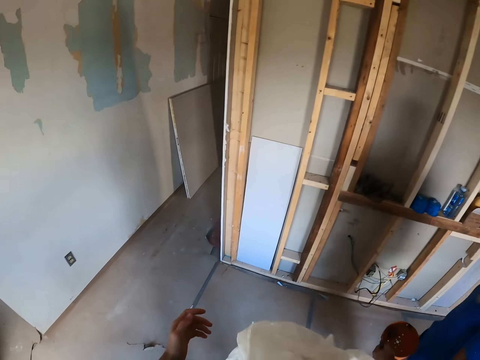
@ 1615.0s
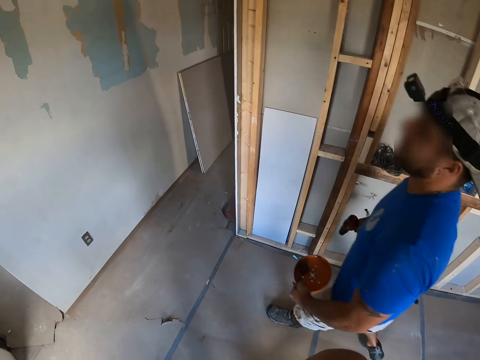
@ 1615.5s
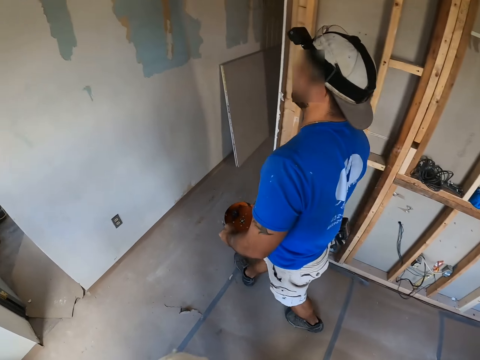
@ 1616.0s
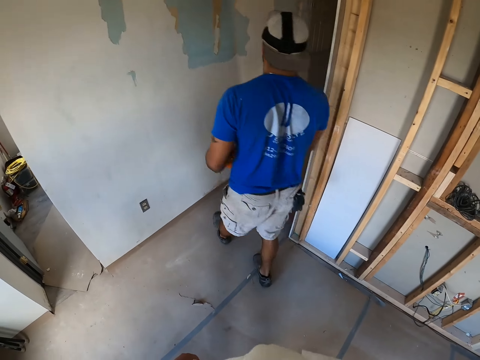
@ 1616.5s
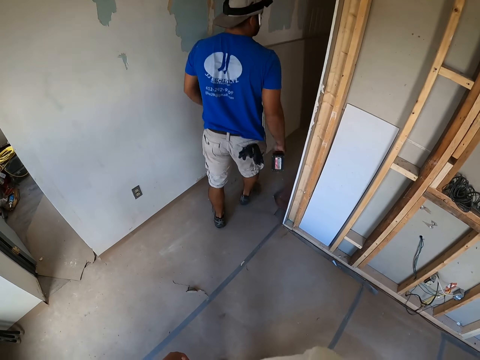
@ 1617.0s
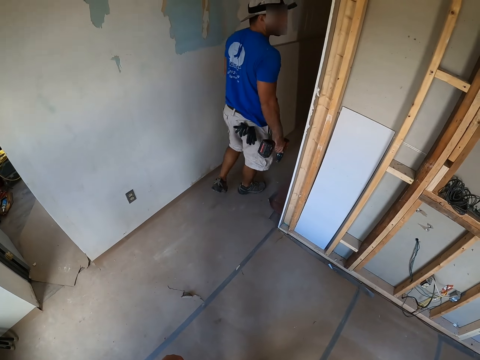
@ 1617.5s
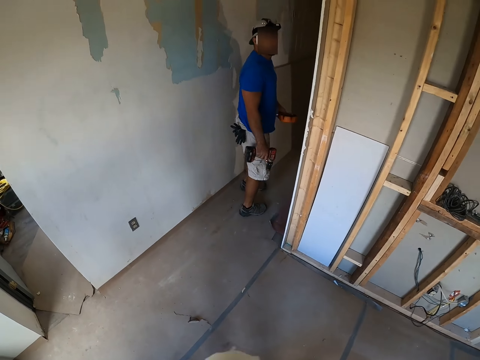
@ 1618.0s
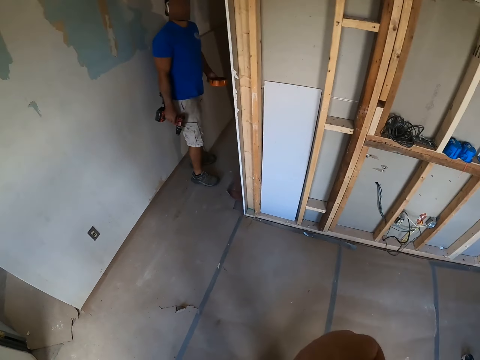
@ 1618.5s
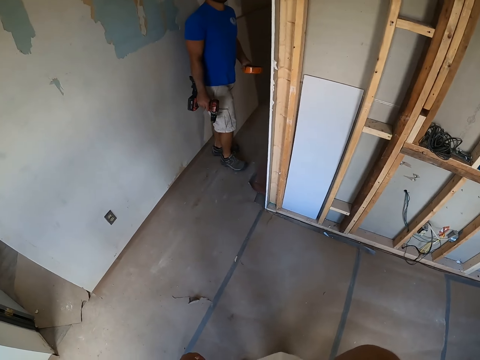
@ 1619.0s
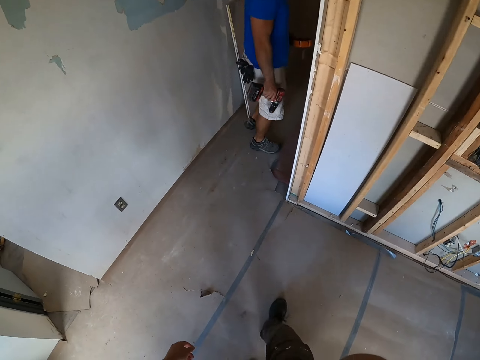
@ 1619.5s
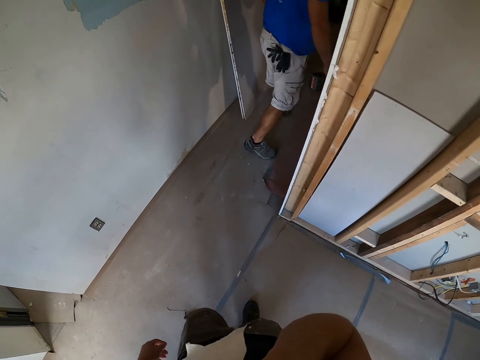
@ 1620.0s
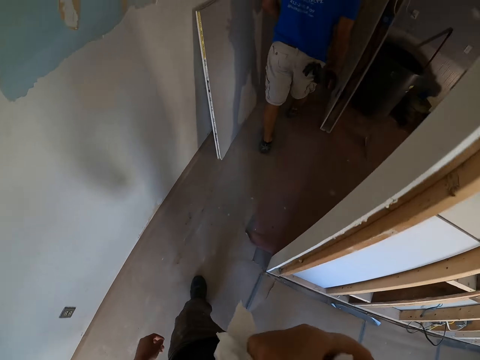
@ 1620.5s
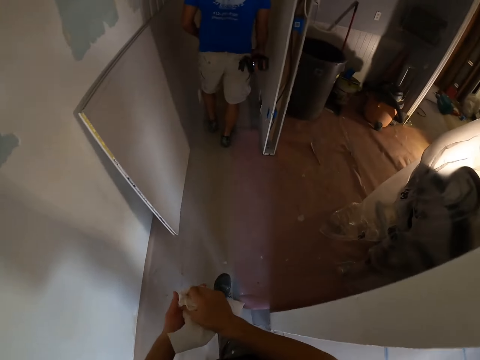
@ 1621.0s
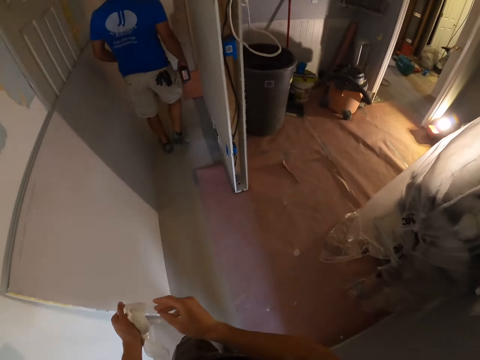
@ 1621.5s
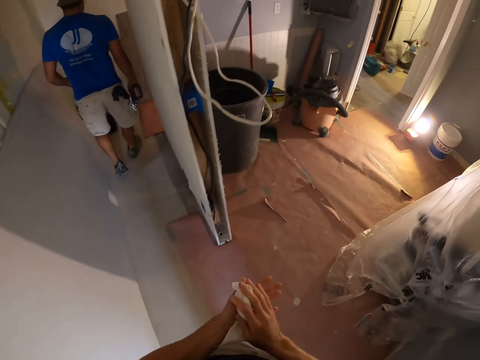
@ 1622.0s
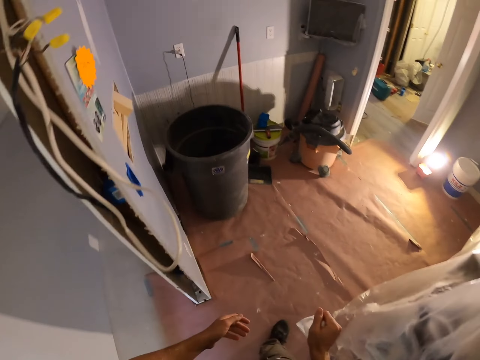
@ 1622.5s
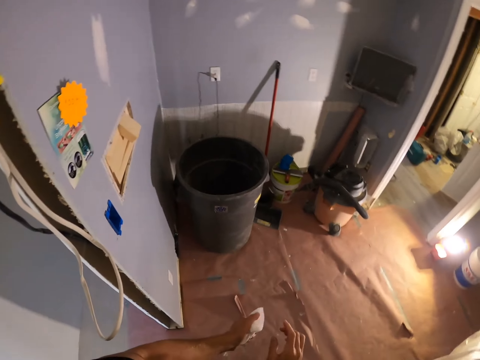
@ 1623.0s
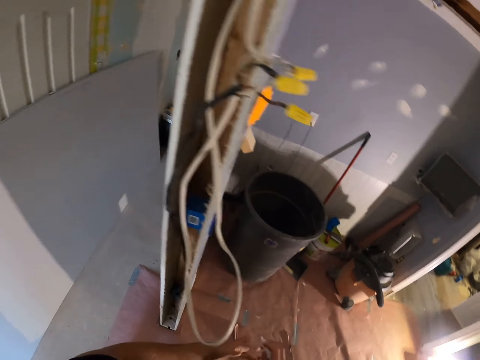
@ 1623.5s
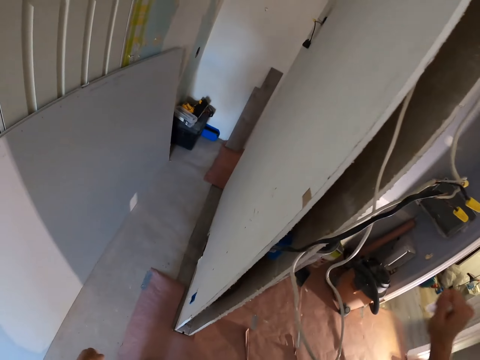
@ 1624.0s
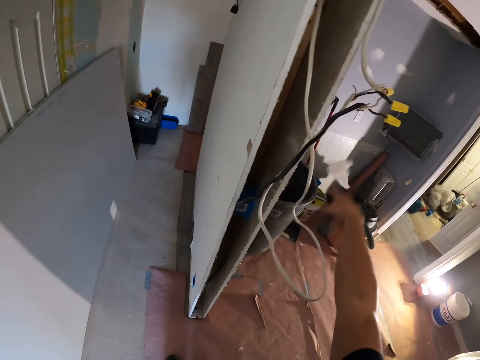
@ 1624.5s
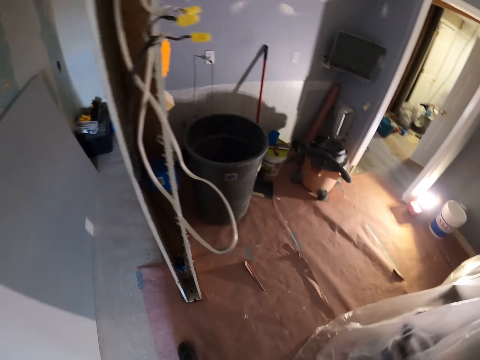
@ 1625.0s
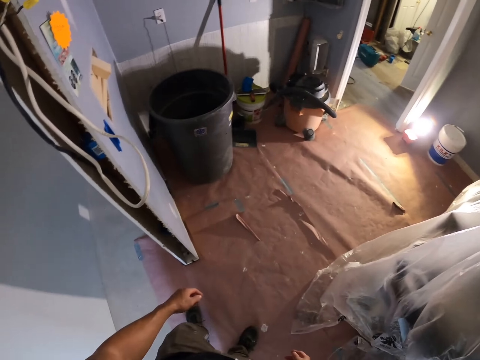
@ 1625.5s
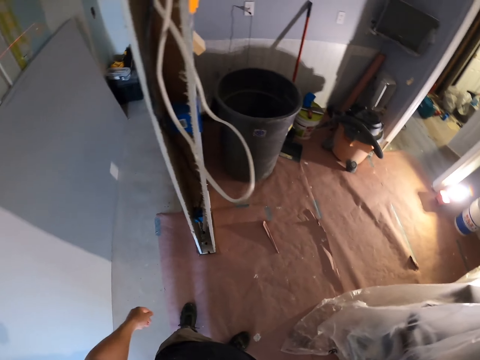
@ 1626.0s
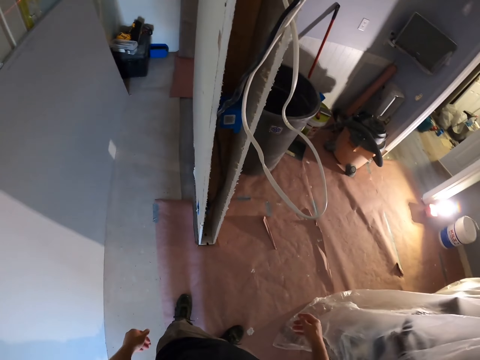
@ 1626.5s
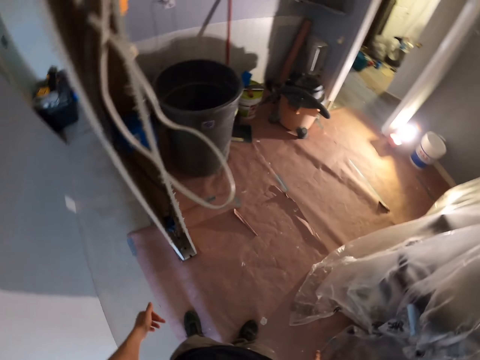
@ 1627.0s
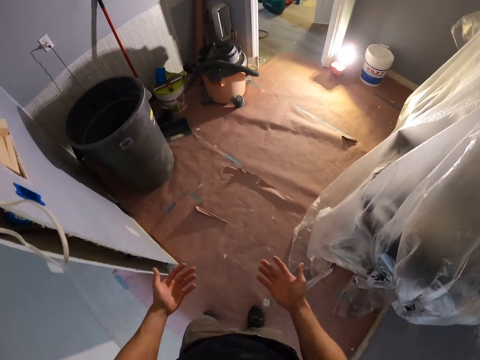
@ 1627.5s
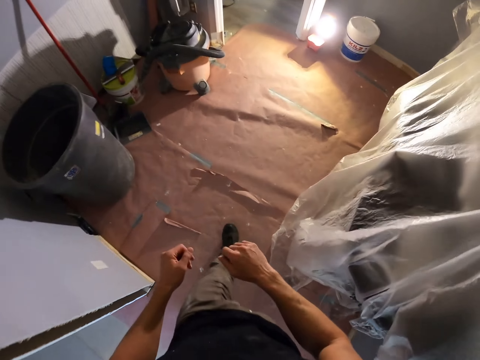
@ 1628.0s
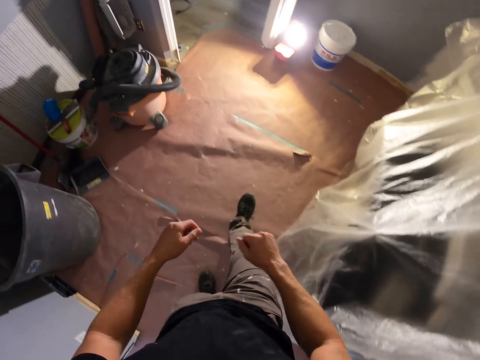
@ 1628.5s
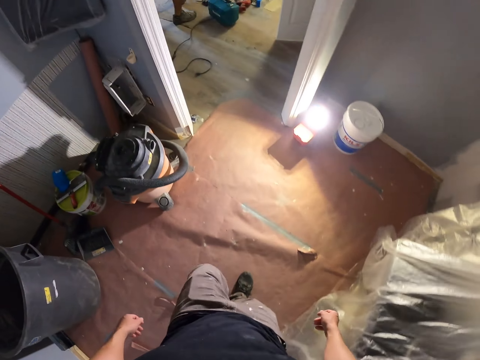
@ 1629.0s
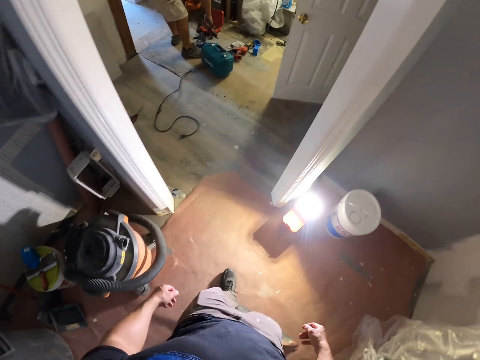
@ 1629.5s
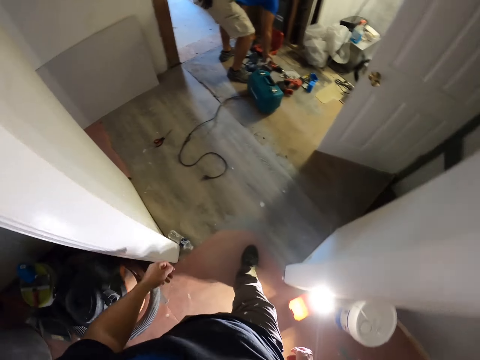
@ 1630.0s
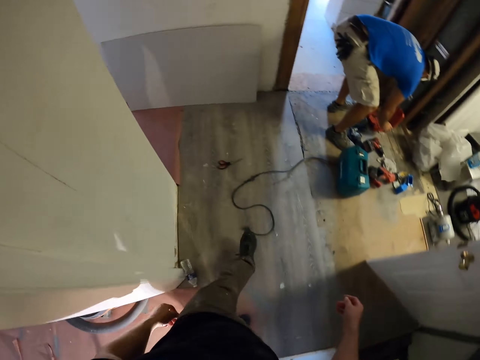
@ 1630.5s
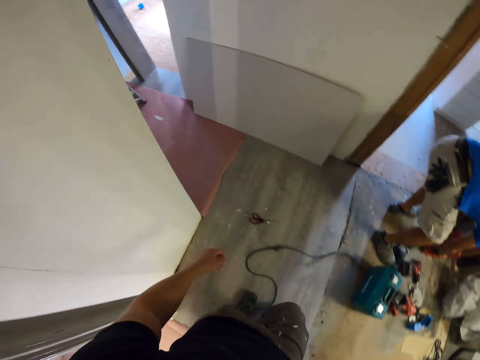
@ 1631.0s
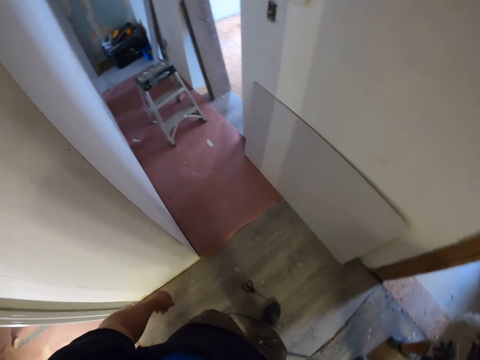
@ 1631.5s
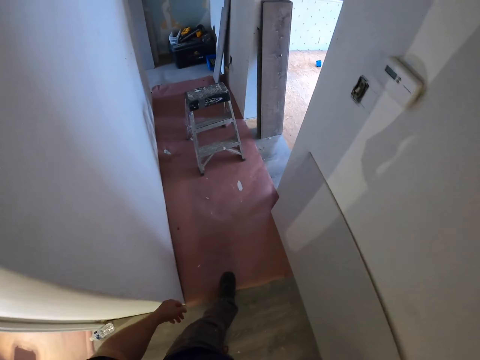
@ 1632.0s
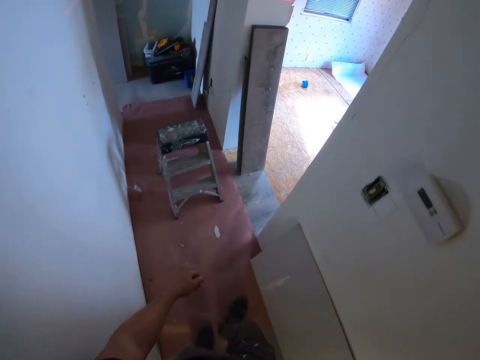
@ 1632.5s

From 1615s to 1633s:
A man walks around the room. The camera wearer wipes his face with the paper towel. He walks around the room. He throws the paper towel in the dustbin. He looks around the room. He walks around the room. The man places the hand drill on the floor. The camera wearer walks around the room.

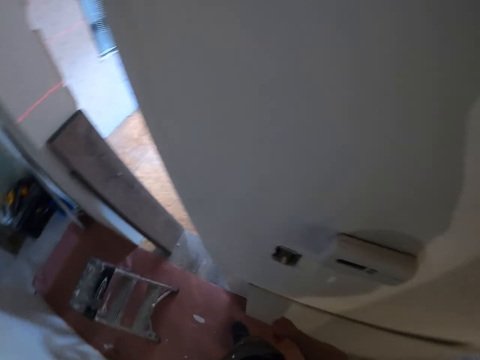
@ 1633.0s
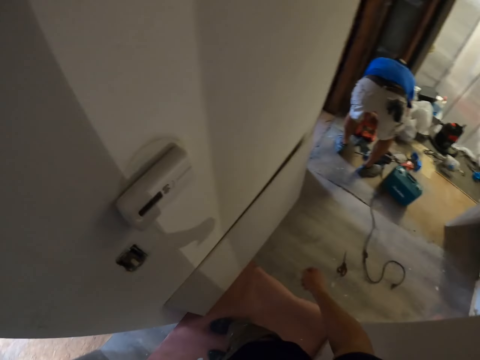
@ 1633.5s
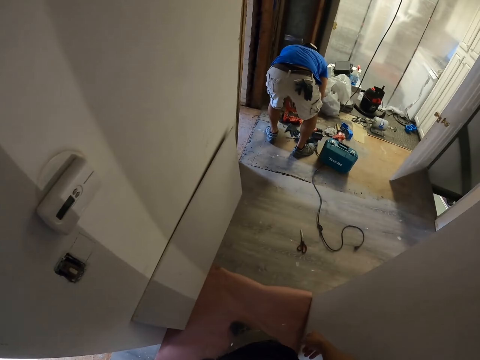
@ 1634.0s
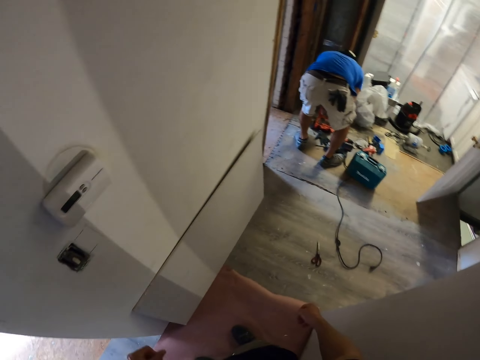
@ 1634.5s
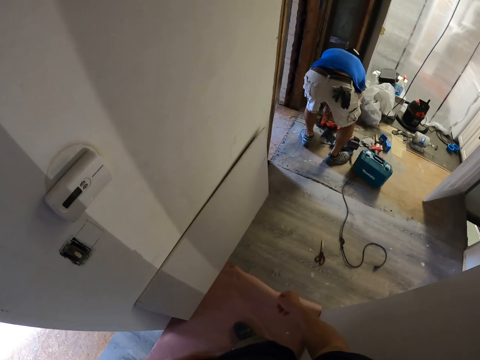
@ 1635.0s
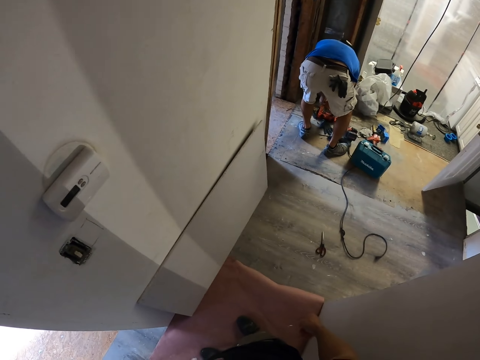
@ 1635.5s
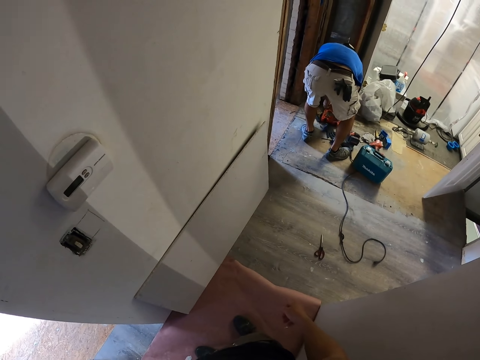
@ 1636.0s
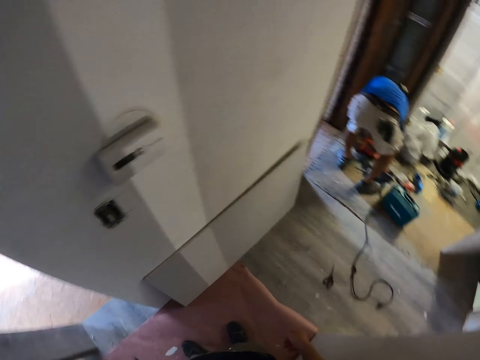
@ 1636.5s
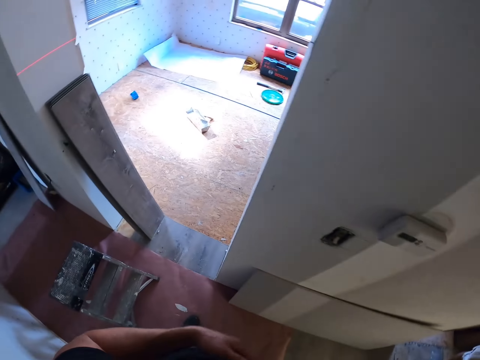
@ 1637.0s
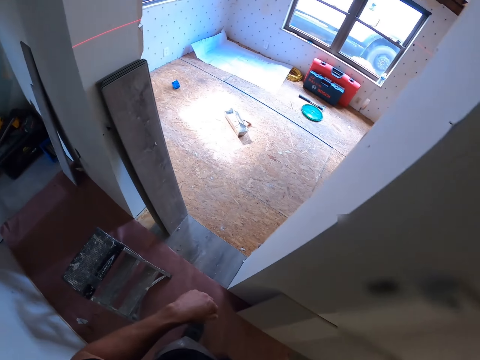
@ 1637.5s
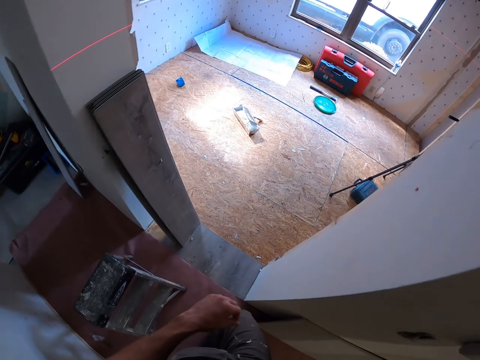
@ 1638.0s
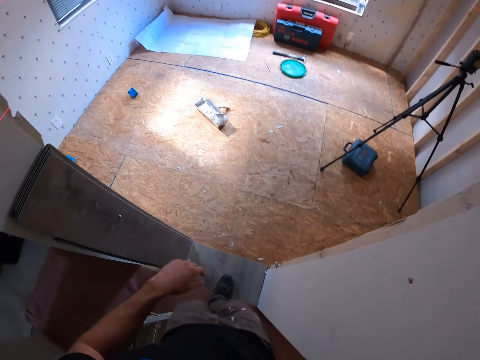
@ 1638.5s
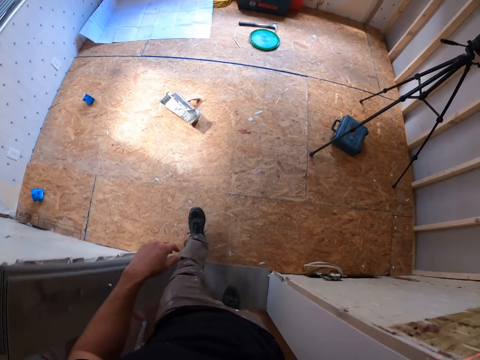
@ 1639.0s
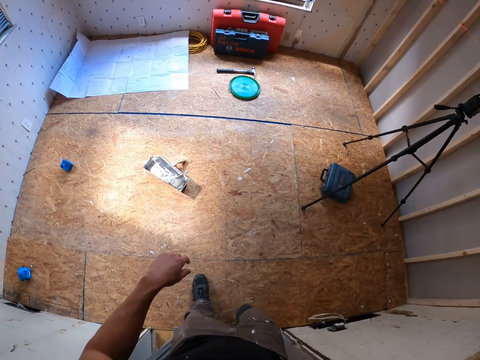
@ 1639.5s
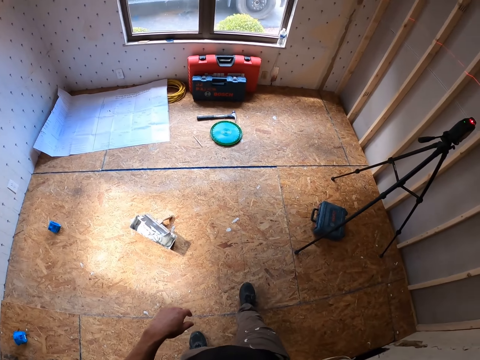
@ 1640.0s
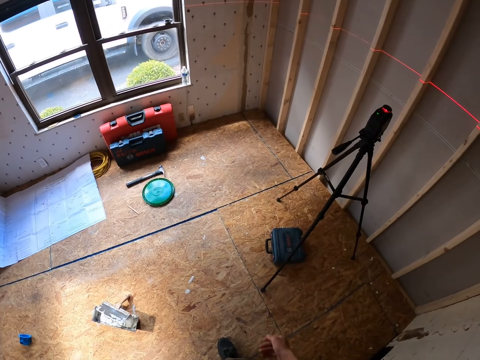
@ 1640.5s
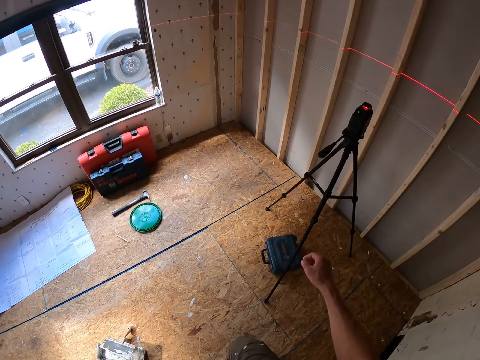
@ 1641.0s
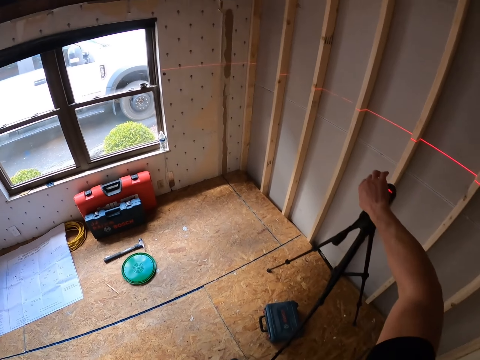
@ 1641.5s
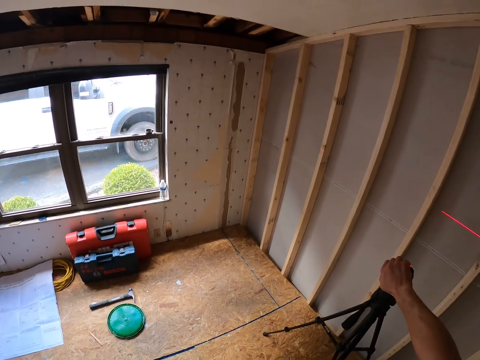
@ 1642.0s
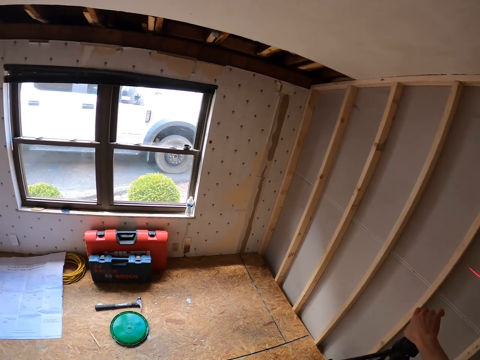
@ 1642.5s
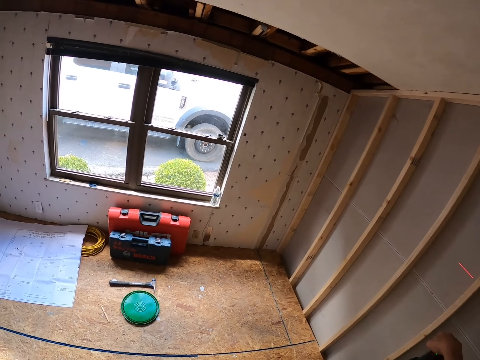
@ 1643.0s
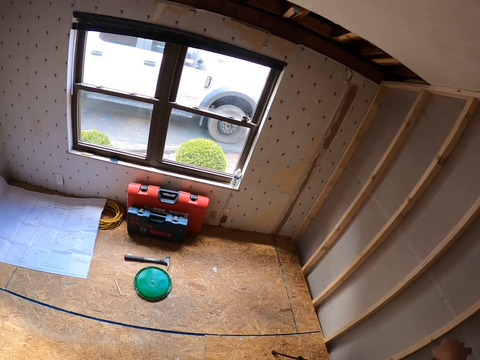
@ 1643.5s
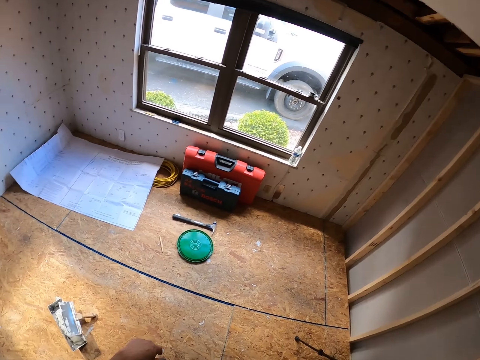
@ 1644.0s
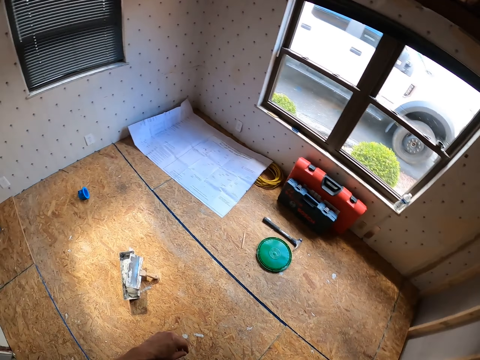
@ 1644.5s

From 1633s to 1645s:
The camera wearer looks around. They stand on the corridor. They look around the house. They walk around the house. They hold the ball head of the tripod stand. They hold the camera. They stare at the room.
